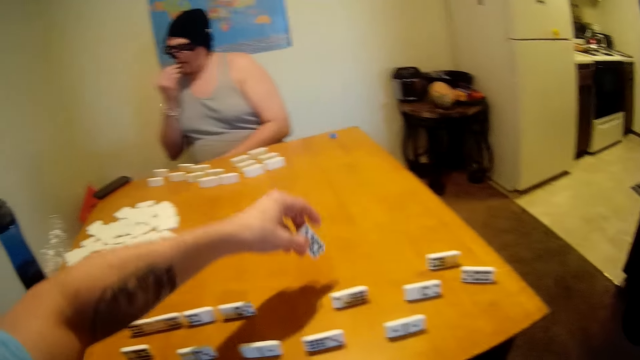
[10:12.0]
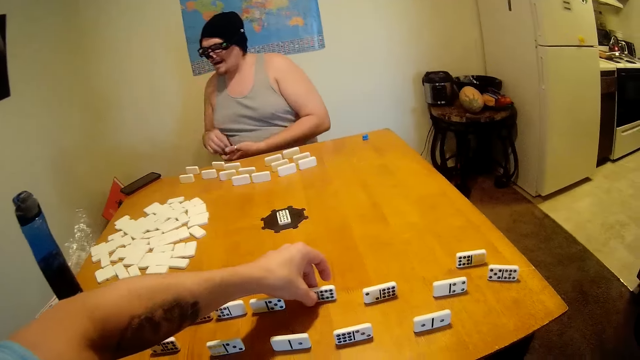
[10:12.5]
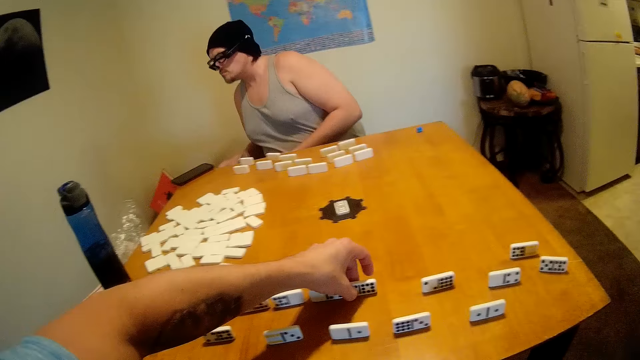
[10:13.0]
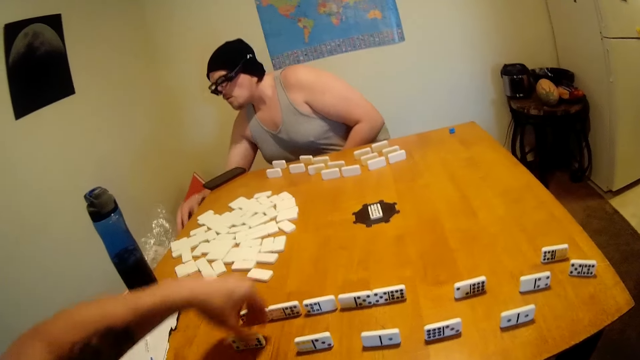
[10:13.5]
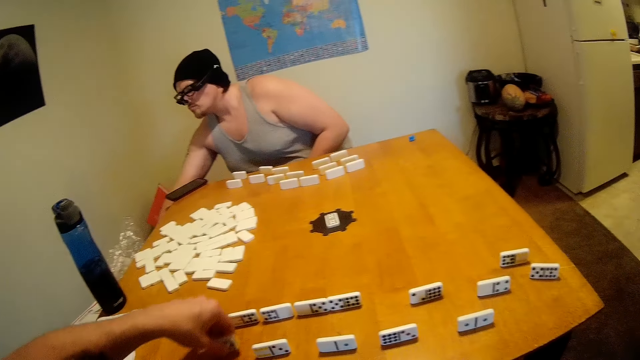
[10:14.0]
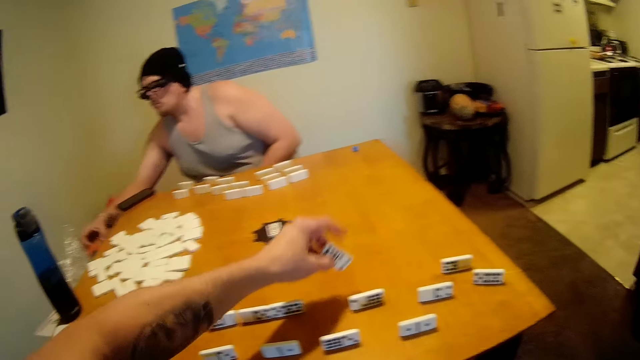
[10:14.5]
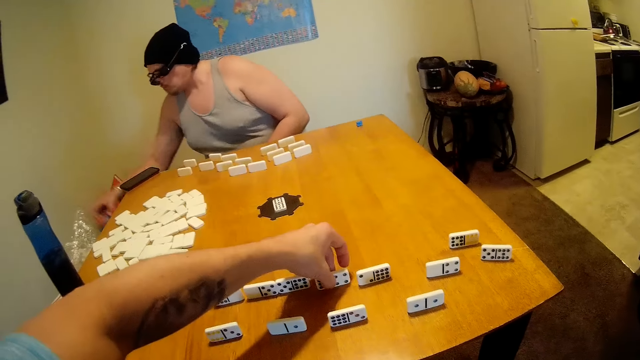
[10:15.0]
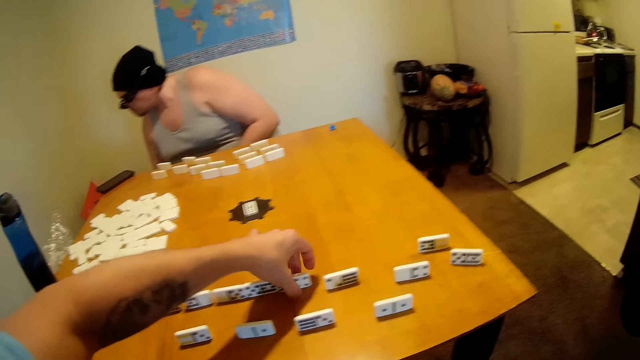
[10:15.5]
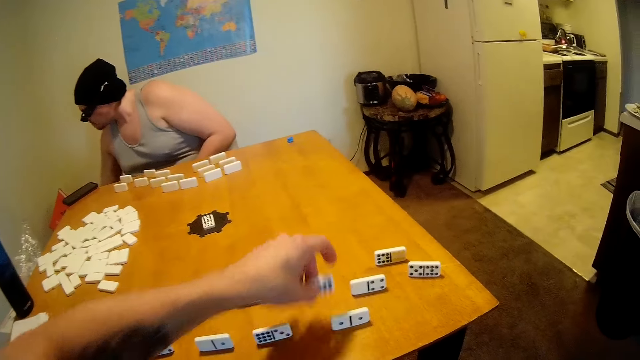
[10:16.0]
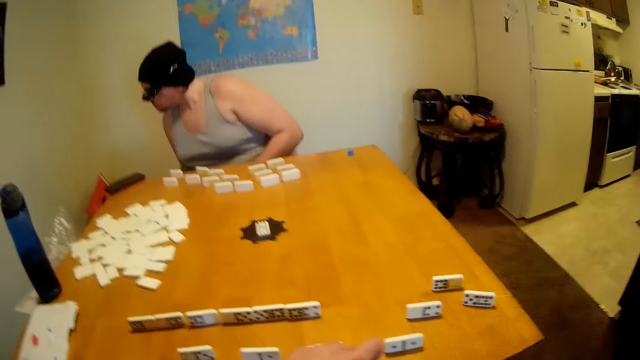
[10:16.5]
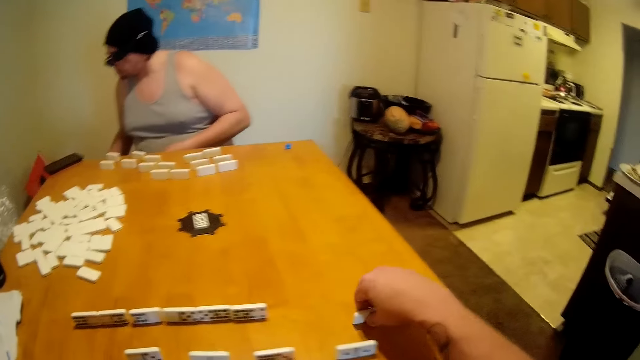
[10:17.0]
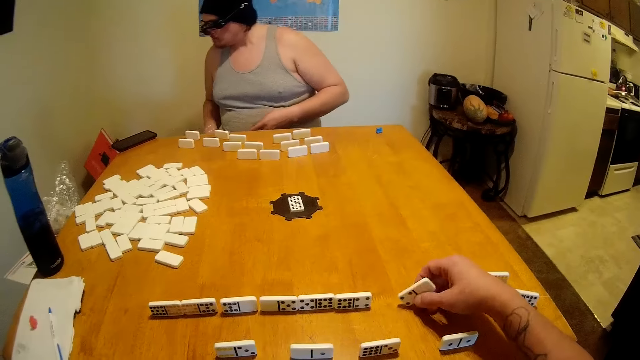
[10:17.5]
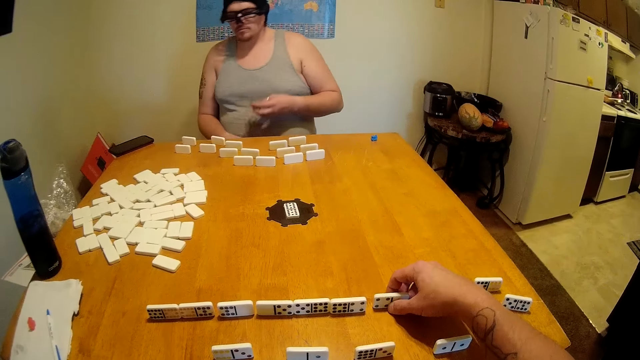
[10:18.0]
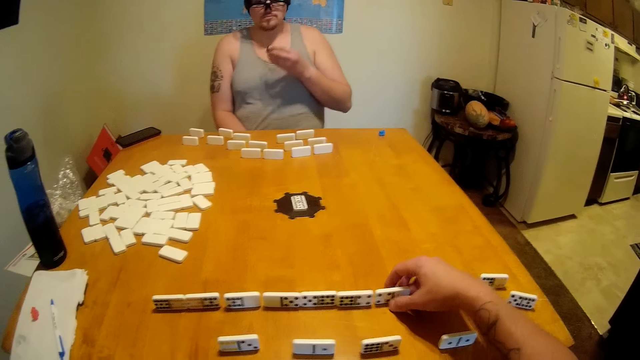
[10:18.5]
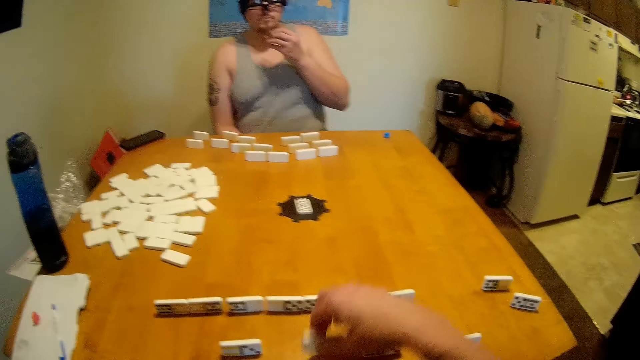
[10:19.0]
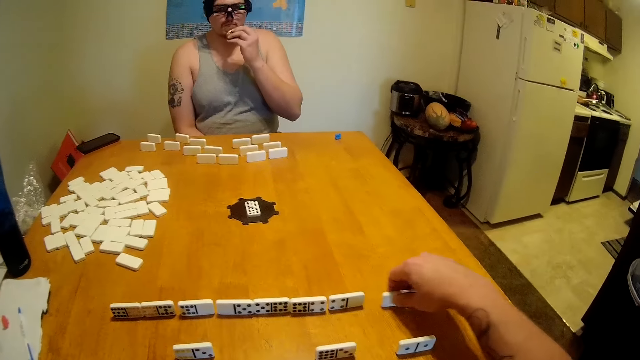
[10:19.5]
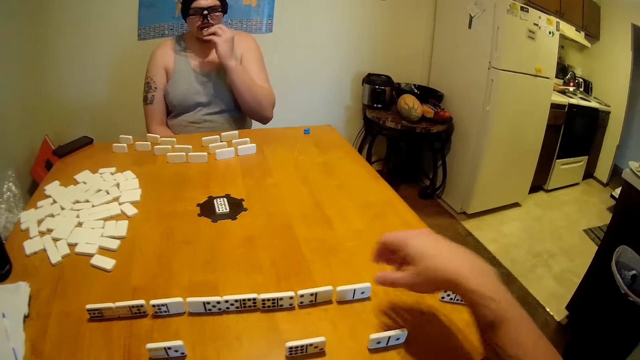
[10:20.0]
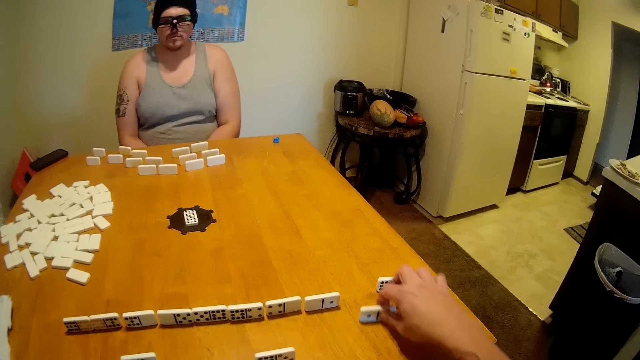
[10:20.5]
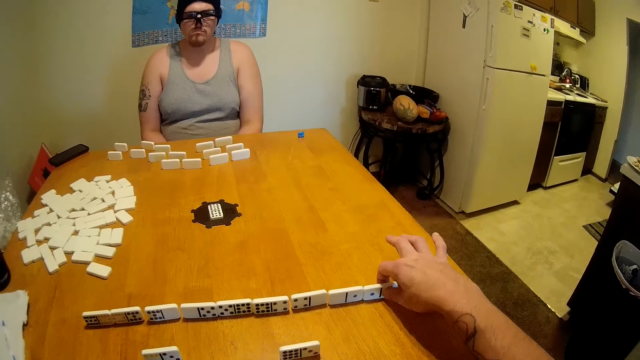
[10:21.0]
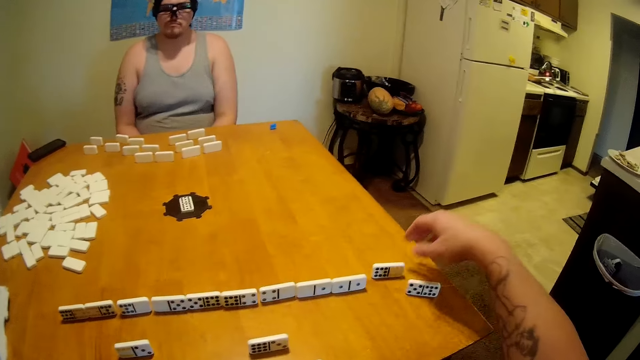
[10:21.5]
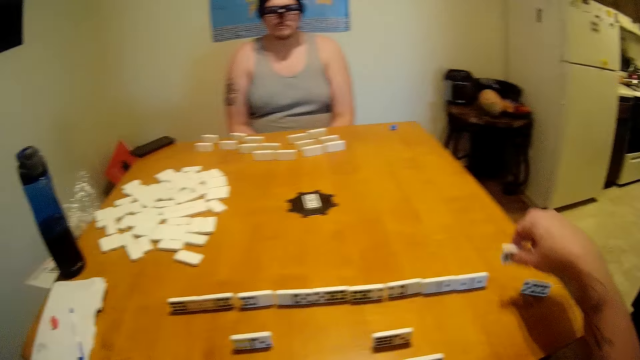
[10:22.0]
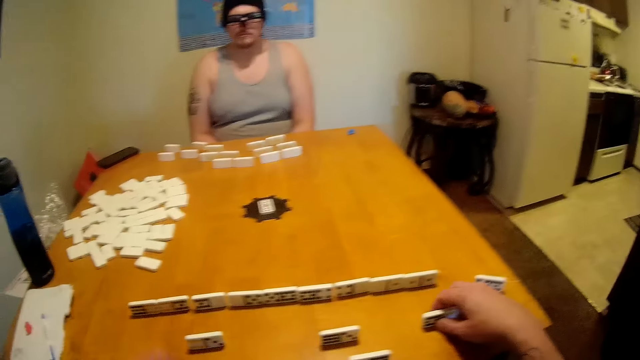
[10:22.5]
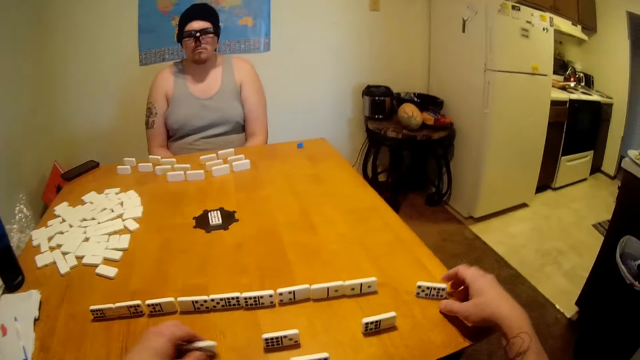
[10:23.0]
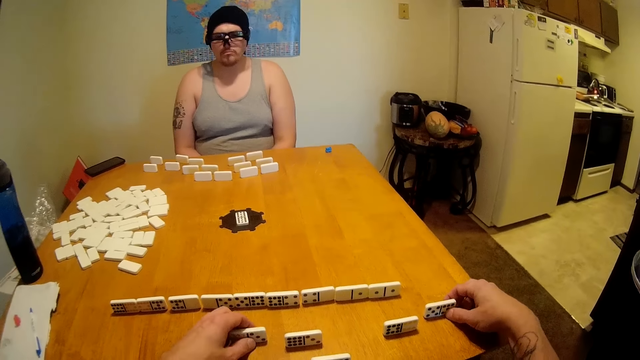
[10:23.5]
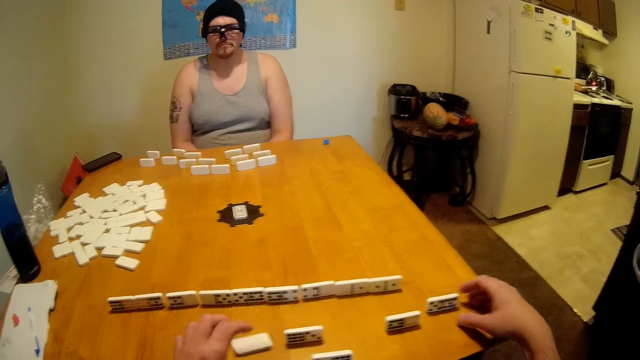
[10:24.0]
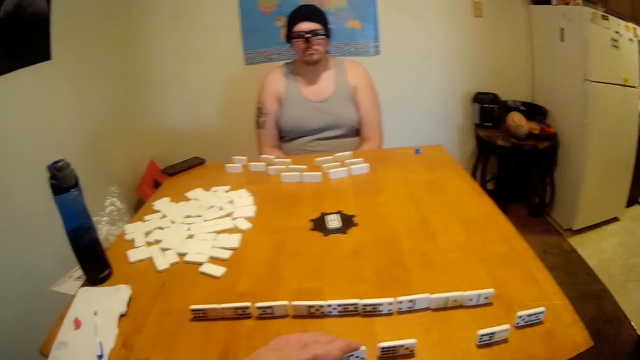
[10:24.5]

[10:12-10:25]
The camera wearer picks a domino piece. A man bites the snack. The camera wearer puts the domino piece on the table and drags the domino piece on the table. The man picks a bottle. The camera wearer picks the domino piece, arranges the cards, puts the domino piece on the table, and drags the domino piece on the table. They pick the domino piece. They pick the domino piece again. They put the domino piece on the table and drag the domino piece. They pick the domino piece, put the domino piece on the table, and drag the domino piece on the table. The man bites the snack. The camera wearer drags the domino piece and aligns the domino pieces. They pick the domino piece, put the domino piece on the table, and drag the domino piece on the table. They drag the domino piece on the table again.

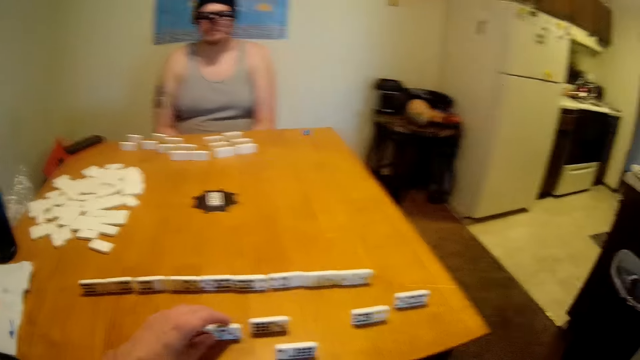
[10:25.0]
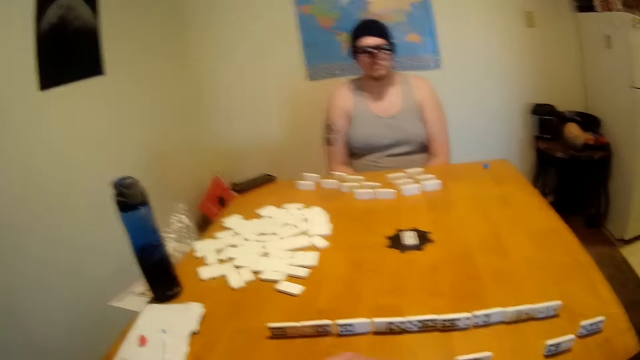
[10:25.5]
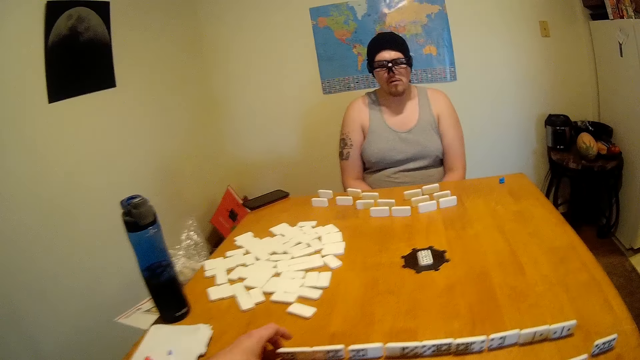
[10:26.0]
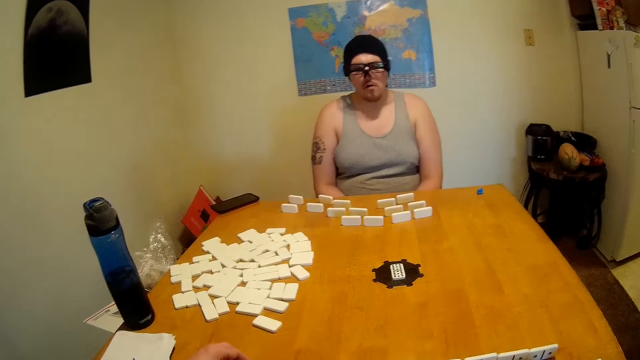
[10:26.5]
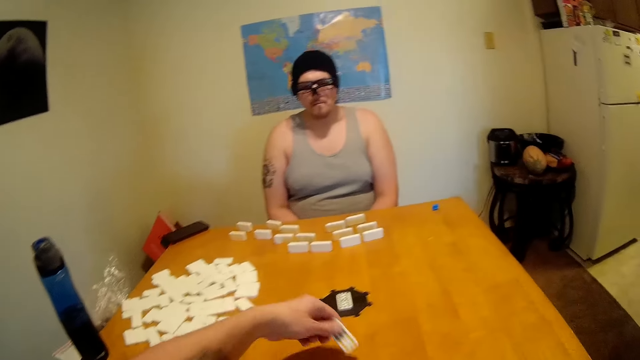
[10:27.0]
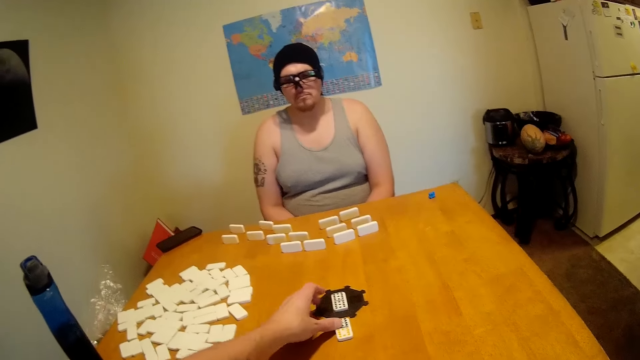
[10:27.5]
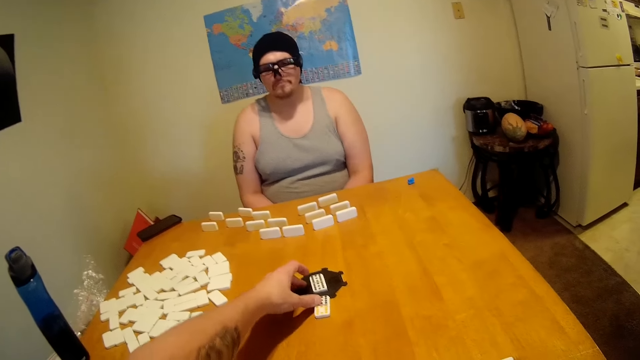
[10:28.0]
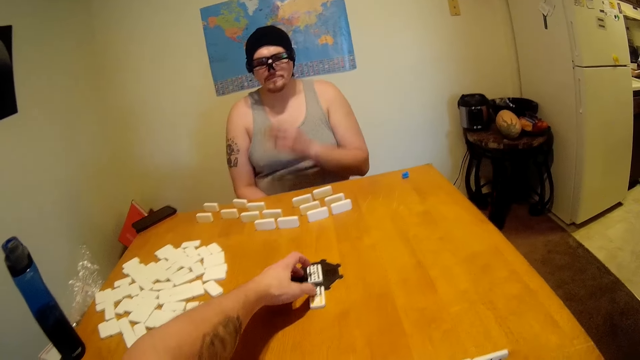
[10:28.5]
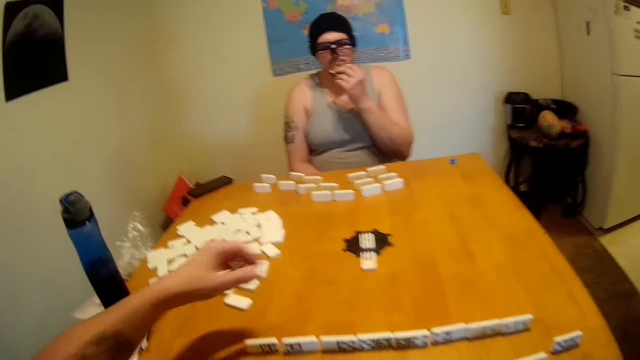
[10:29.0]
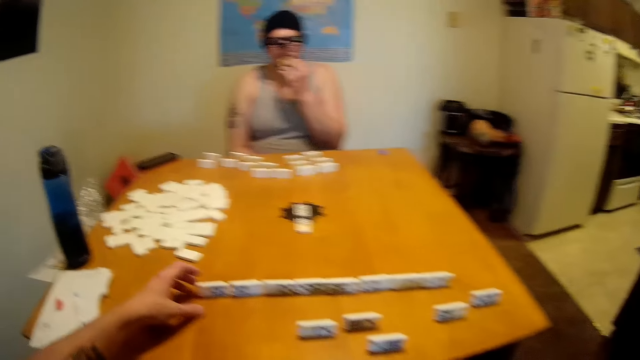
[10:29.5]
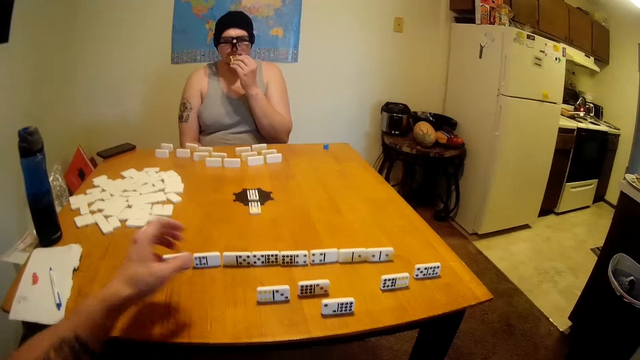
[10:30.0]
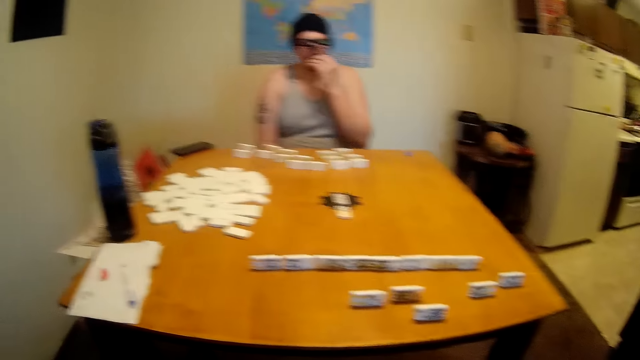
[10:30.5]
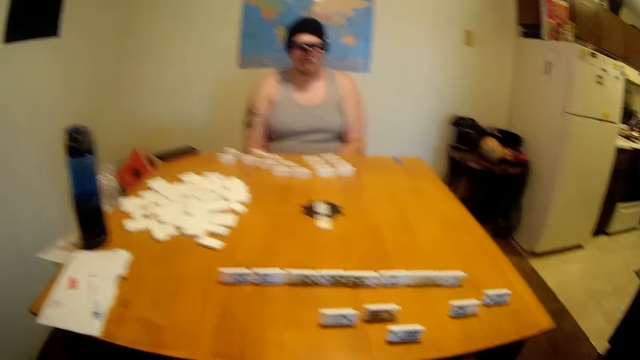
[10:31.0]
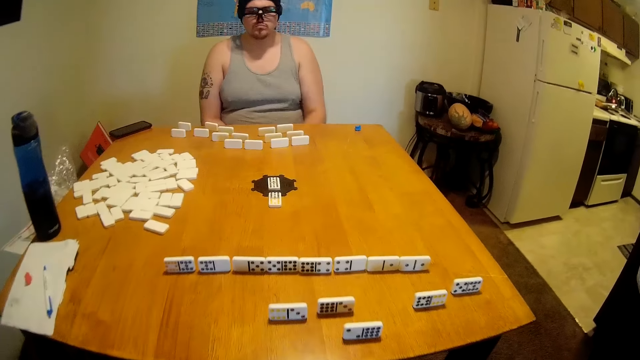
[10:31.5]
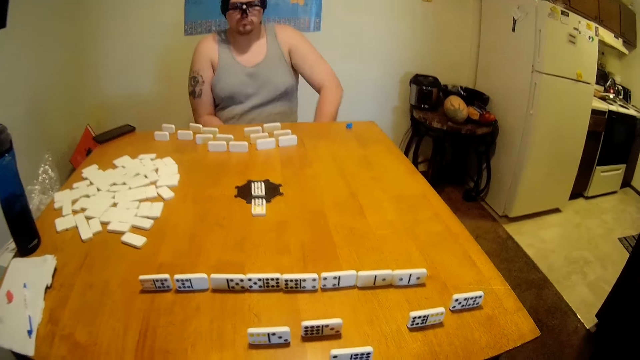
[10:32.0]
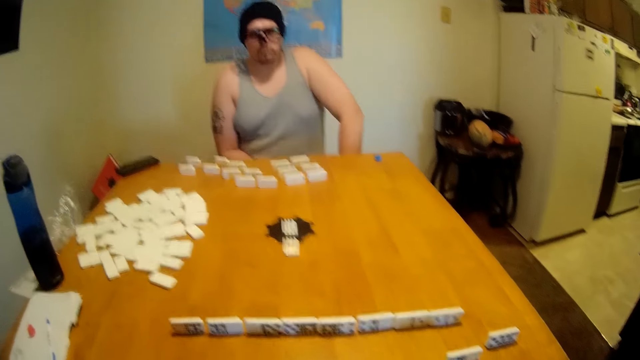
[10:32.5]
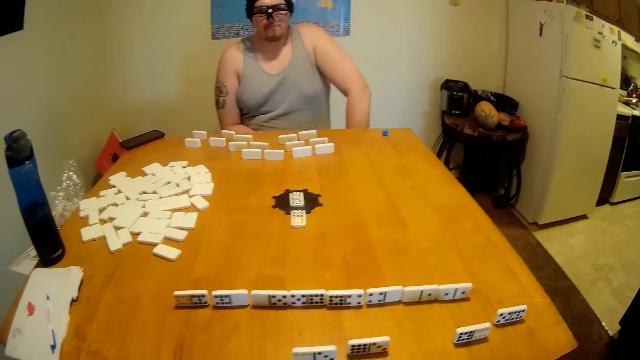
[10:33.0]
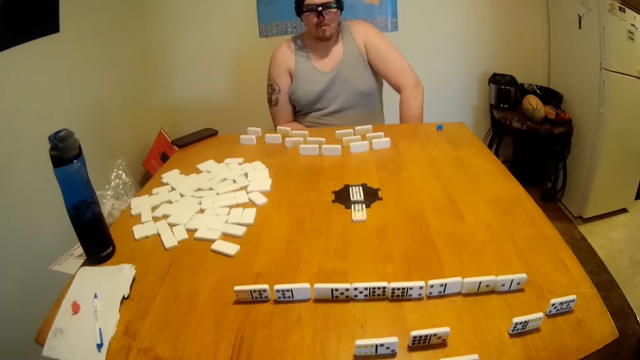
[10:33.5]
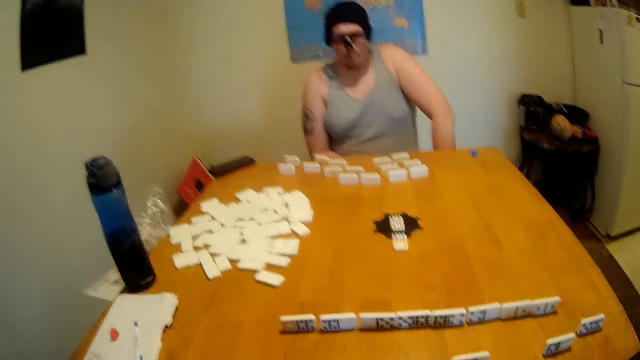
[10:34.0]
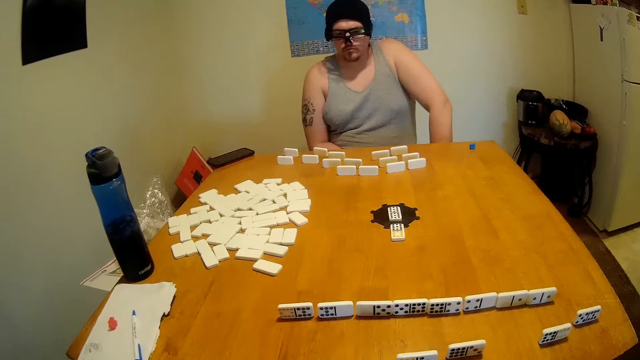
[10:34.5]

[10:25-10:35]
The camera wearer arranges a domino piece. They pick the domino piece, put the domino piece on the table, and drag the domino piece on the table. A man bites a snack. The camera wearer looks at the table and looks around.
